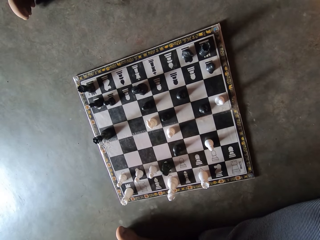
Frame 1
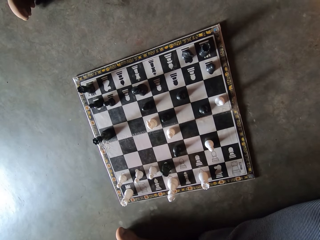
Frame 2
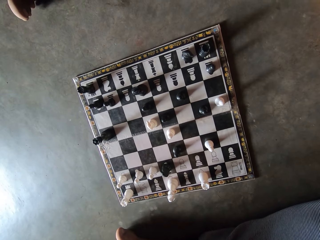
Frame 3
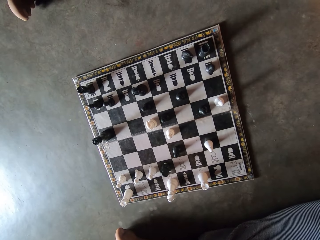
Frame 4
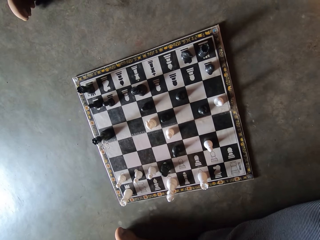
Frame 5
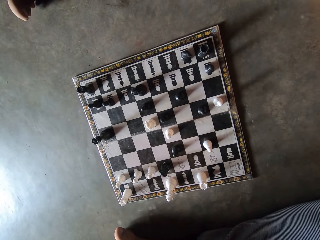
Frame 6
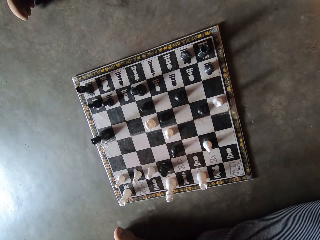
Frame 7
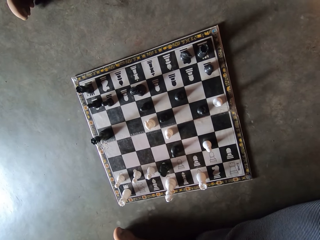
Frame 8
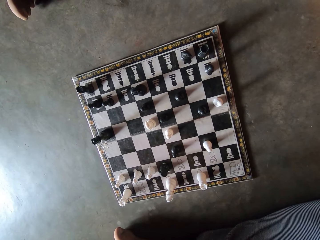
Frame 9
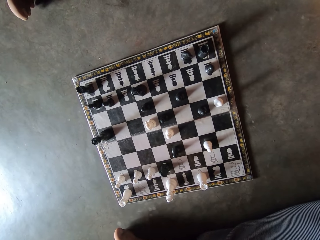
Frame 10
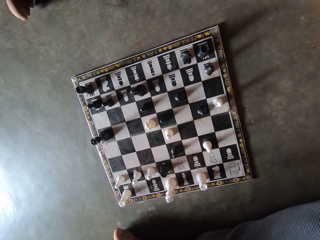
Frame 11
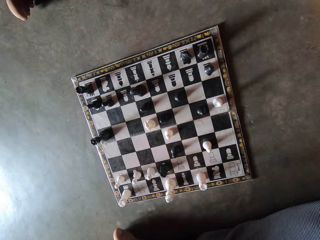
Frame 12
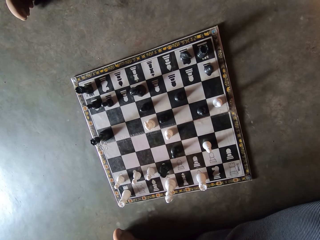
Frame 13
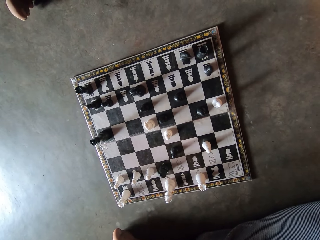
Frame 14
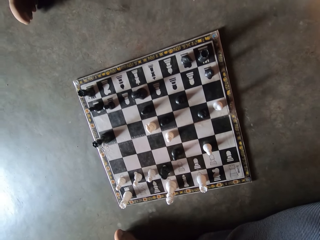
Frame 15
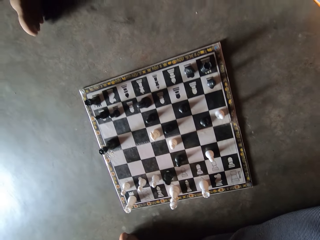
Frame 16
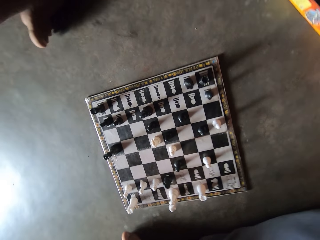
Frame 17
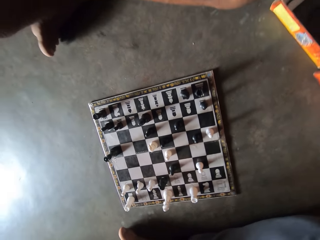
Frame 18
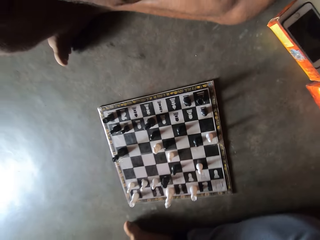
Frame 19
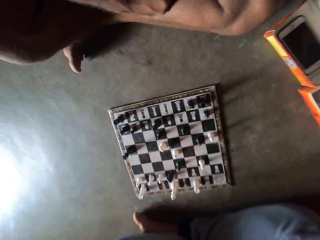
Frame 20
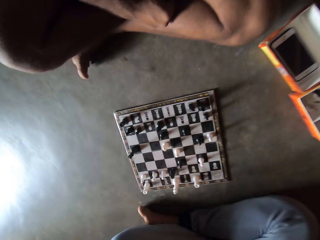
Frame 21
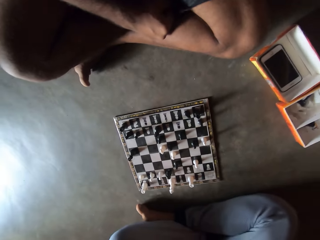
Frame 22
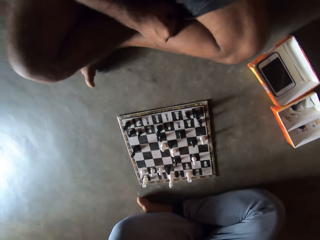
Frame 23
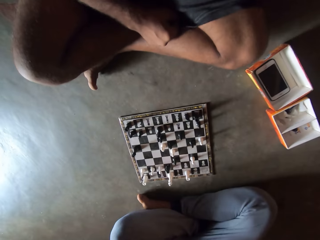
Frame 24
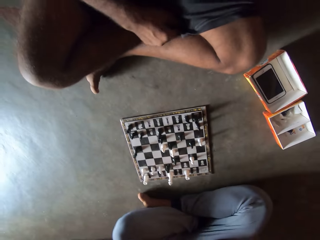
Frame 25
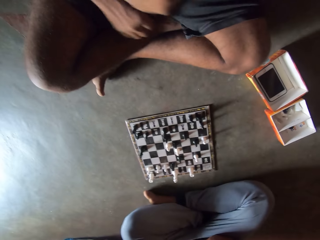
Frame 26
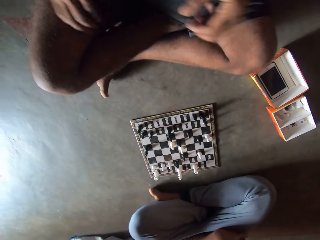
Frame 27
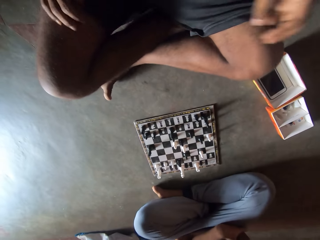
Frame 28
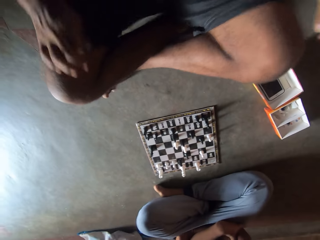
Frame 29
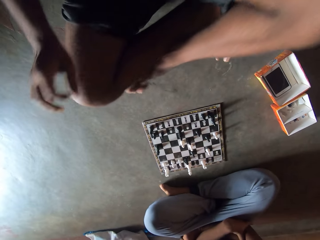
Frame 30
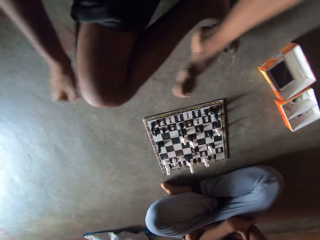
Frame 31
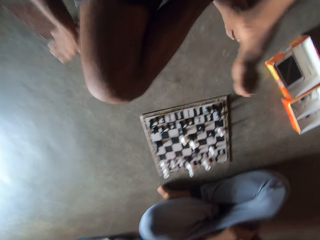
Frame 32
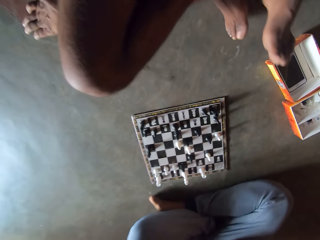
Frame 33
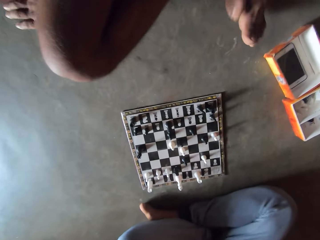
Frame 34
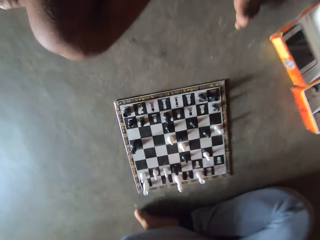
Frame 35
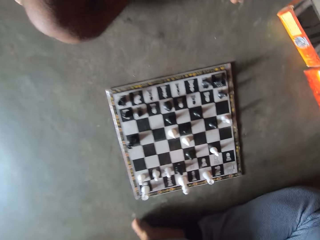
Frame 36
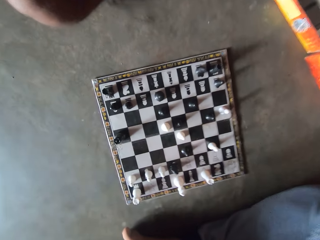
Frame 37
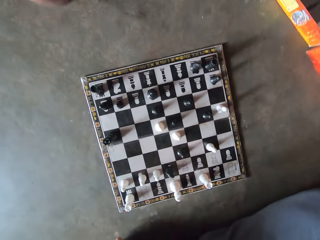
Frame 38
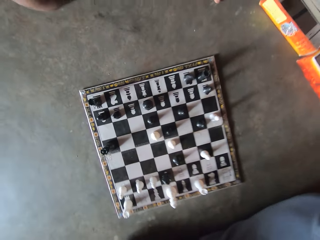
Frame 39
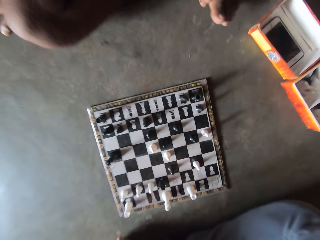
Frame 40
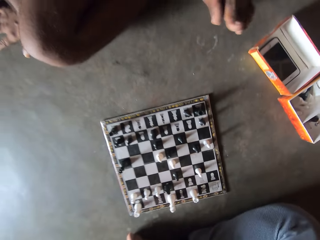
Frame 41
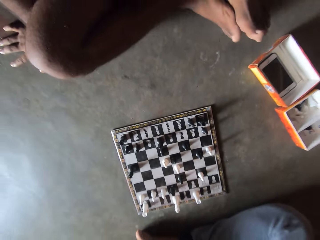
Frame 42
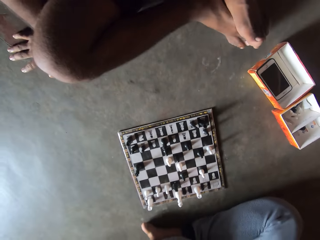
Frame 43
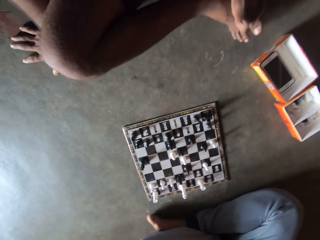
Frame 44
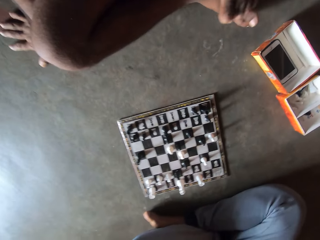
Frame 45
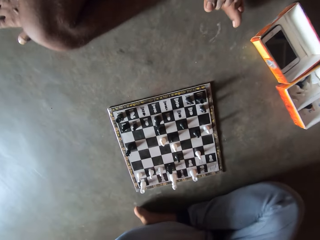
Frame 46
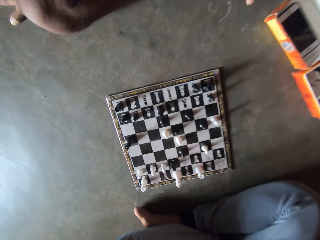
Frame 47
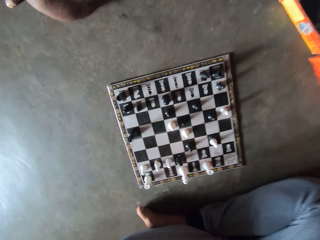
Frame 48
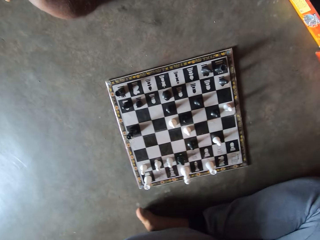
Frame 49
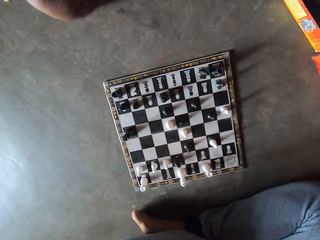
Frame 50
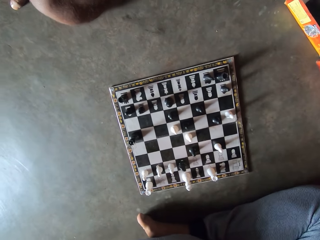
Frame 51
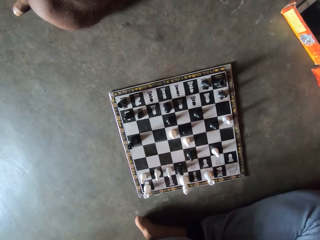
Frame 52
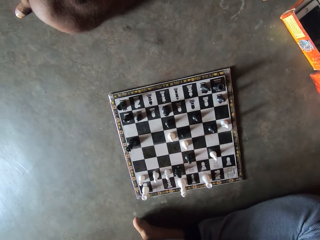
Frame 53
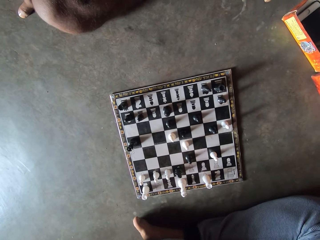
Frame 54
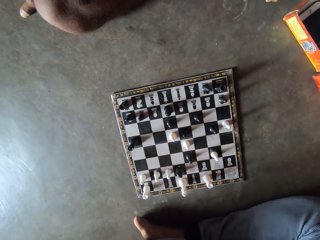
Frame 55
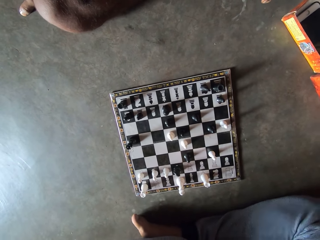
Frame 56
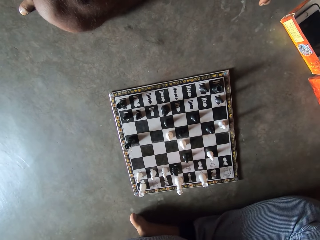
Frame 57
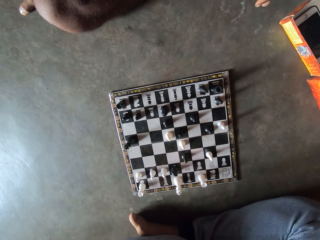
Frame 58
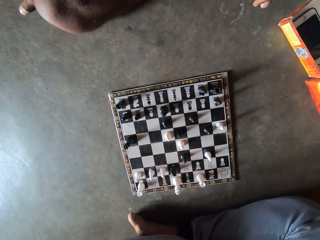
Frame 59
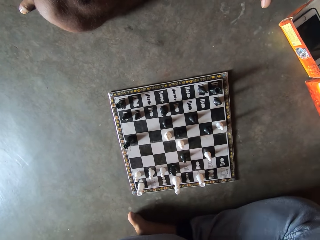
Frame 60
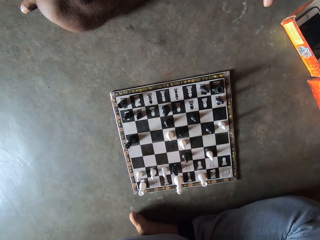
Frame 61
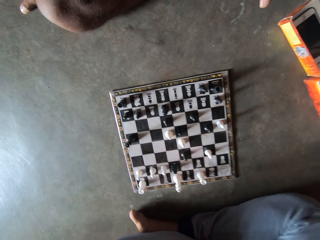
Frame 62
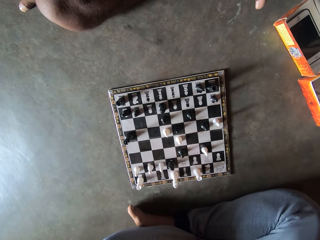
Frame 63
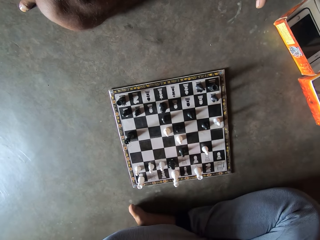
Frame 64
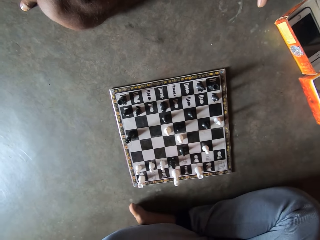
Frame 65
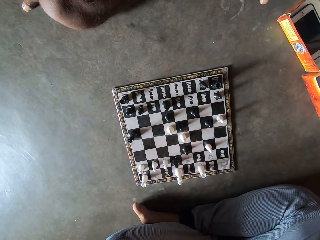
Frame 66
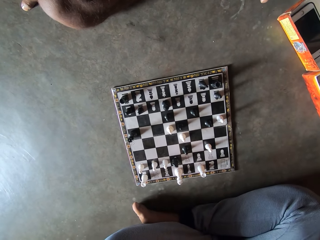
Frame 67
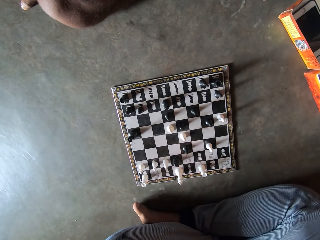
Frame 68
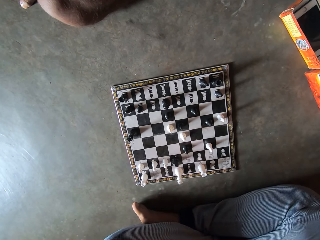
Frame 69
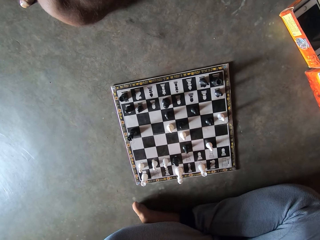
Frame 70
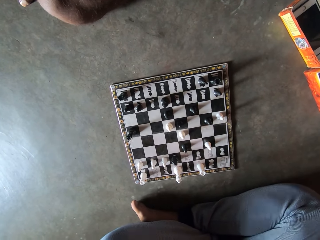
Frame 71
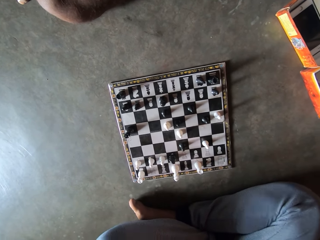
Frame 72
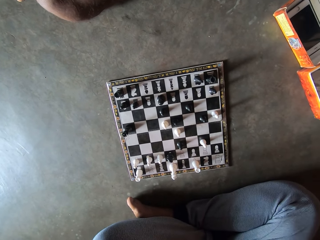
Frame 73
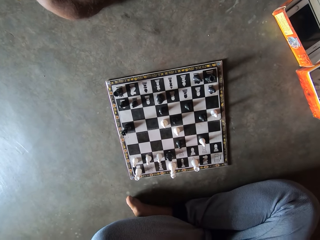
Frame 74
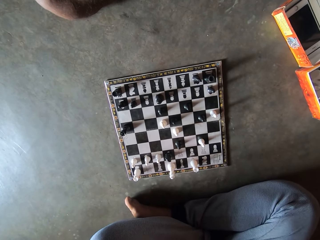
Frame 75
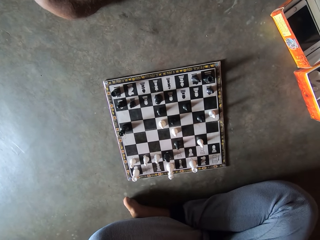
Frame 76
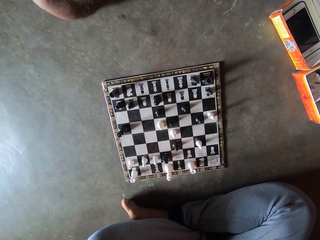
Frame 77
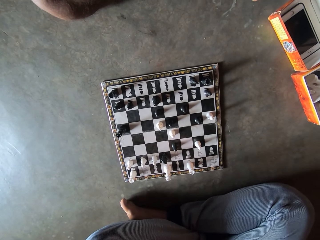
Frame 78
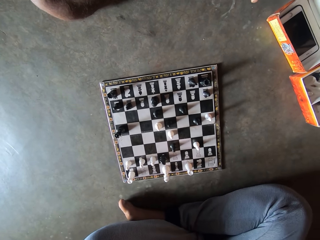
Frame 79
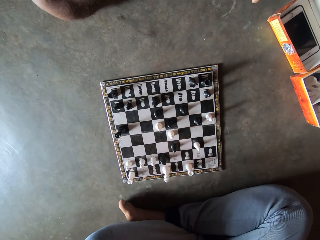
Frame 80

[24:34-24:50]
The man moves on the floor. The camera wearer looks at the chessboard.

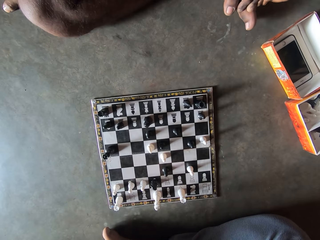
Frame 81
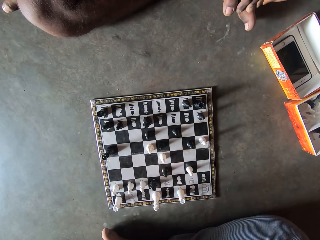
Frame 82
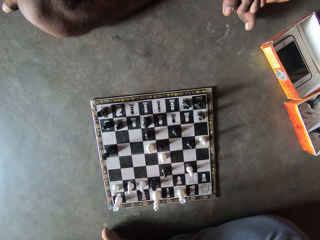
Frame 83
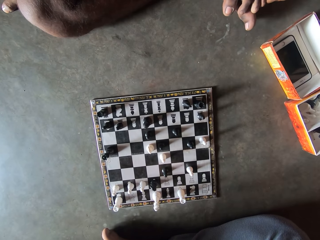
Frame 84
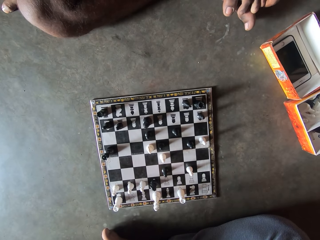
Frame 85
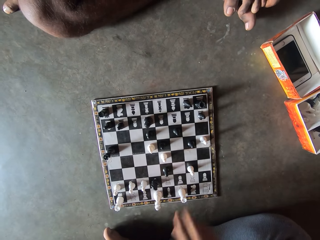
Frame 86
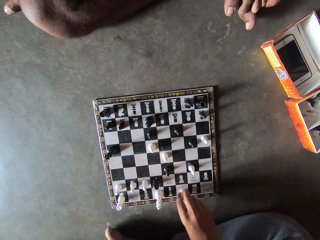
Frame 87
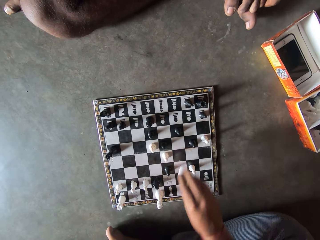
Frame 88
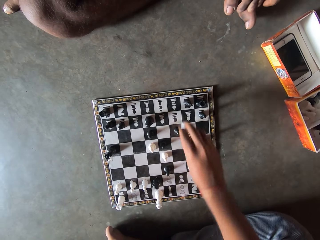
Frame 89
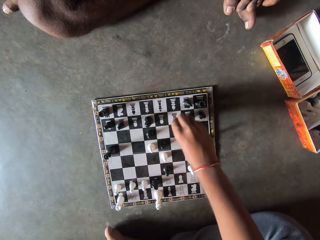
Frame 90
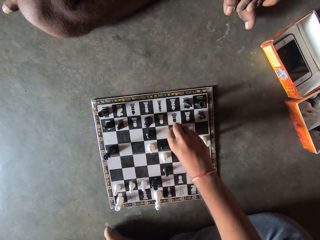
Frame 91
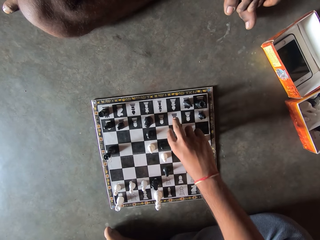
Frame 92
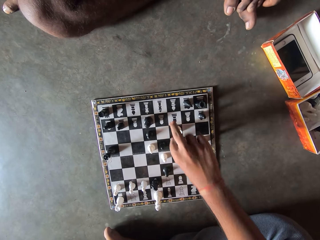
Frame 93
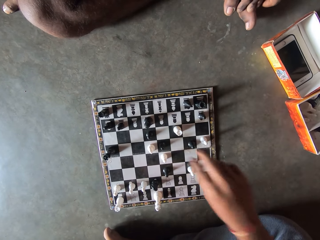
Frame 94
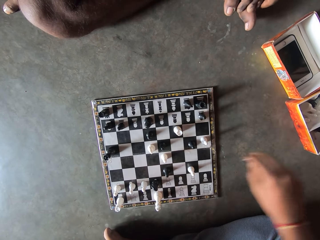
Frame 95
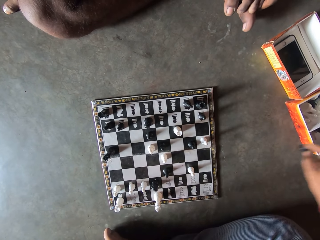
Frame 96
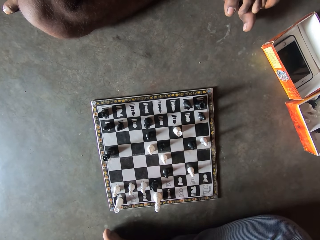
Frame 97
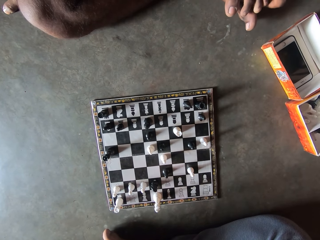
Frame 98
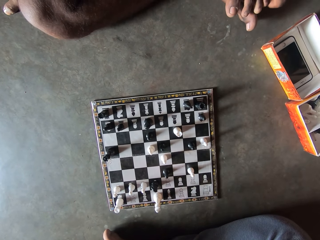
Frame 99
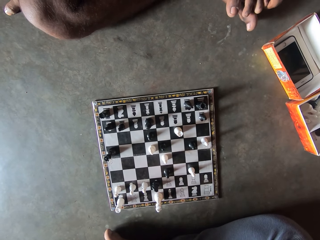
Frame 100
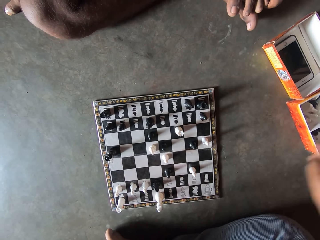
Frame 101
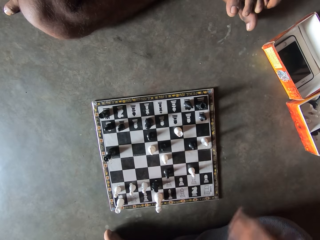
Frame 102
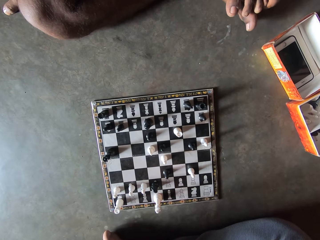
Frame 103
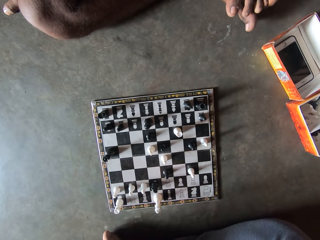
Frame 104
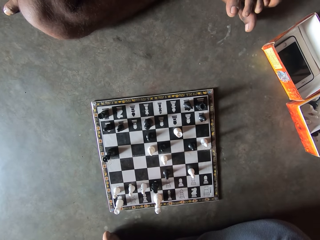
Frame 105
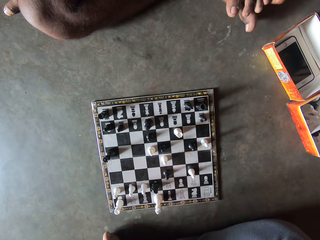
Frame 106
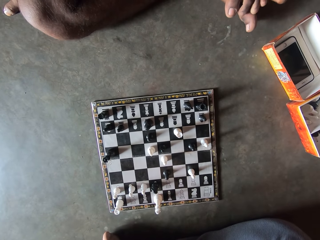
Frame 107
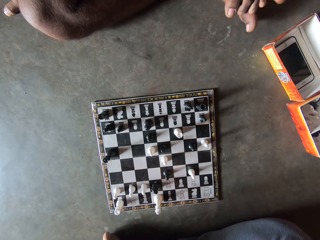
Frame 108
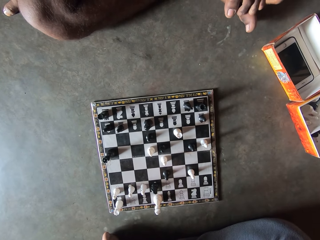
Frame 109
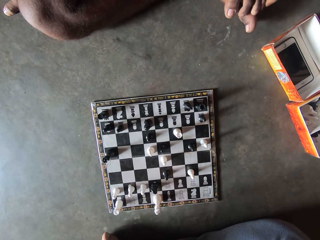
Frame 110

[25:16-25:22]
The camera wearer moves the game piece on the chessboard. He plays the chess game. He picks up a game piece from the chessboard. He puts the chess on the box. He moves his hand. He looks at the chessboard.
